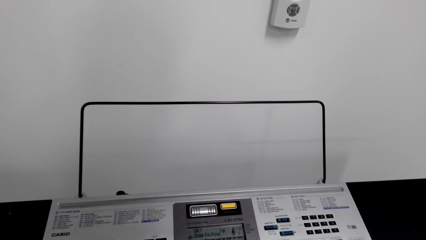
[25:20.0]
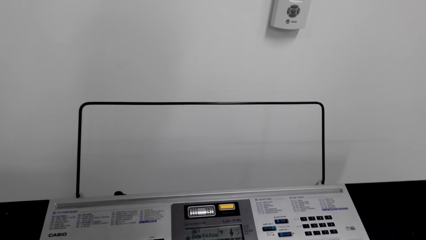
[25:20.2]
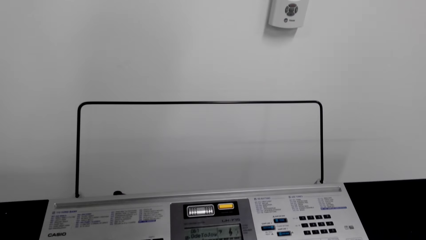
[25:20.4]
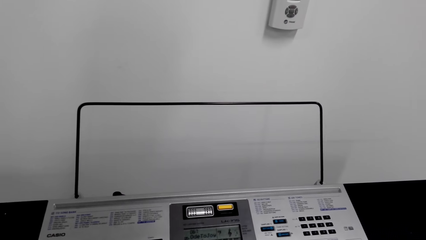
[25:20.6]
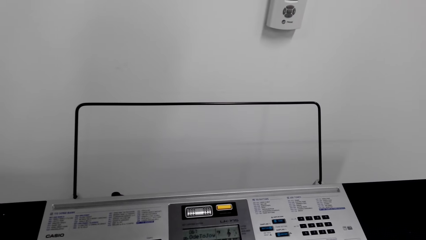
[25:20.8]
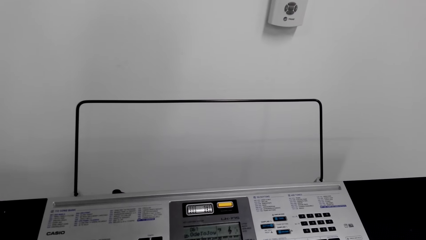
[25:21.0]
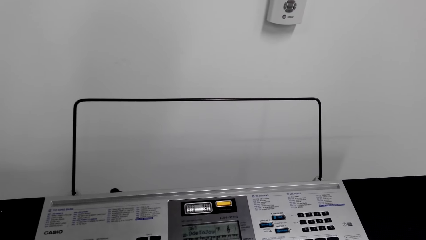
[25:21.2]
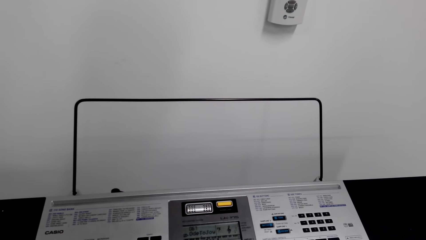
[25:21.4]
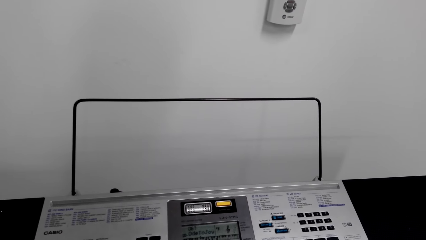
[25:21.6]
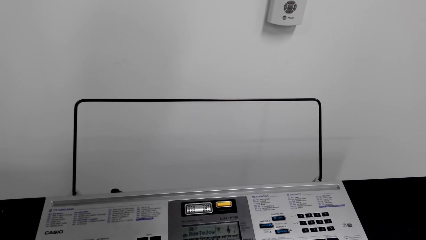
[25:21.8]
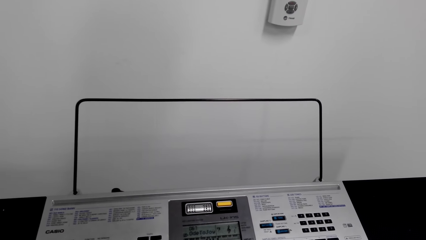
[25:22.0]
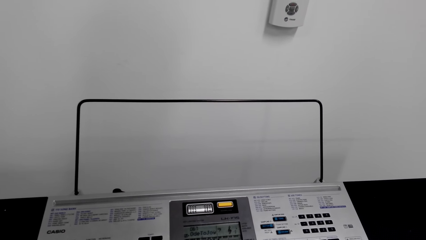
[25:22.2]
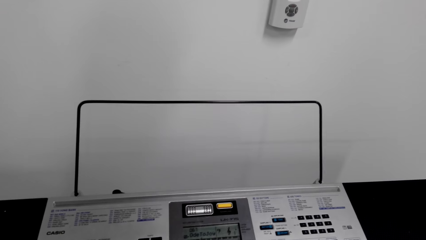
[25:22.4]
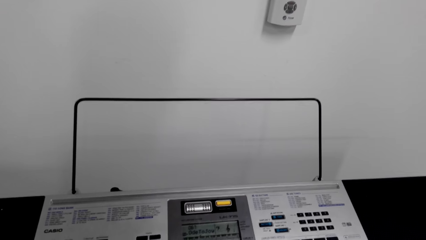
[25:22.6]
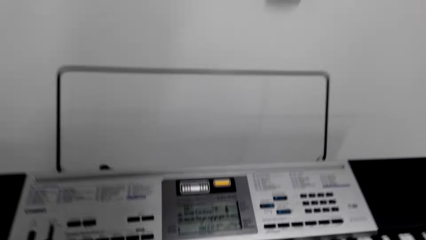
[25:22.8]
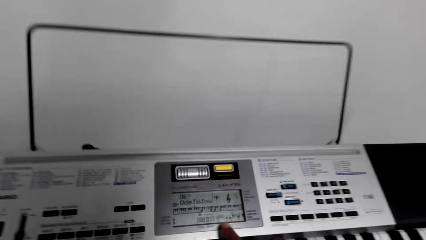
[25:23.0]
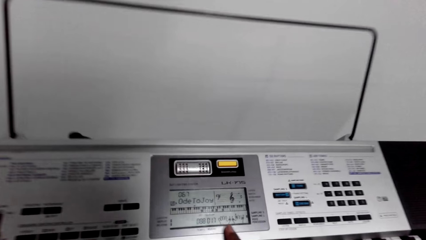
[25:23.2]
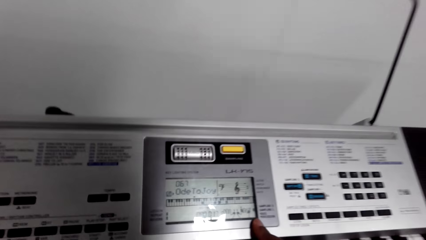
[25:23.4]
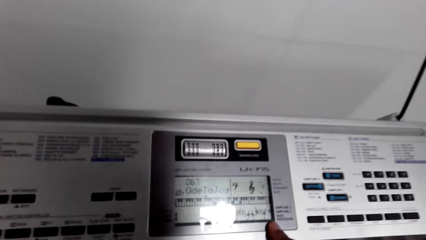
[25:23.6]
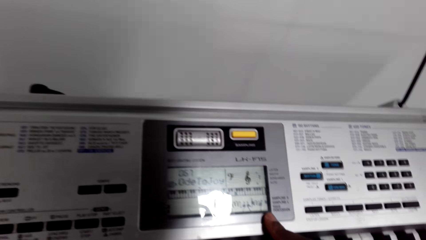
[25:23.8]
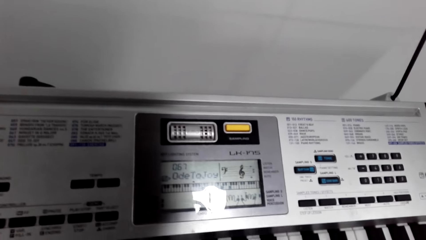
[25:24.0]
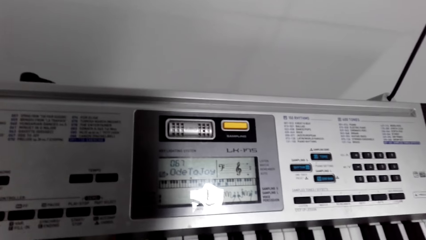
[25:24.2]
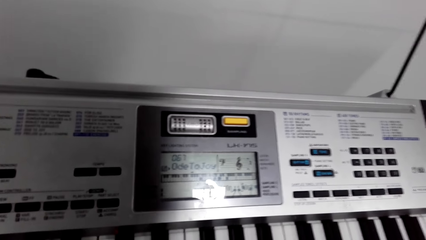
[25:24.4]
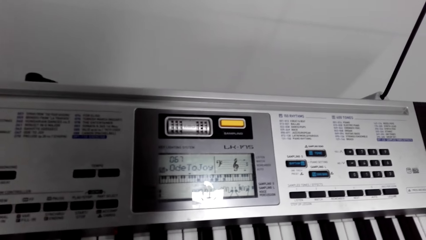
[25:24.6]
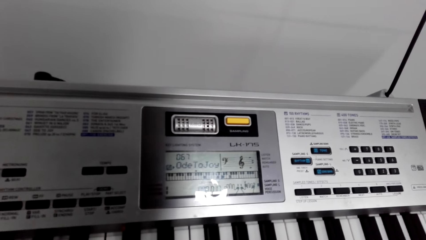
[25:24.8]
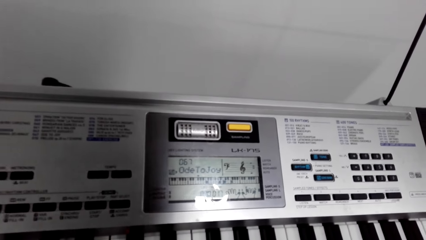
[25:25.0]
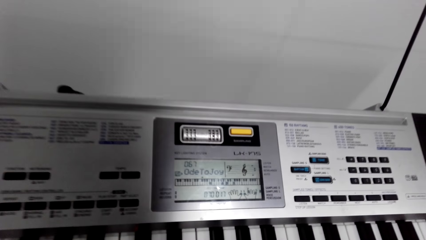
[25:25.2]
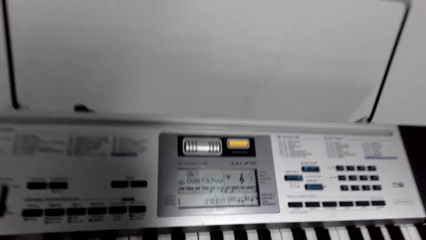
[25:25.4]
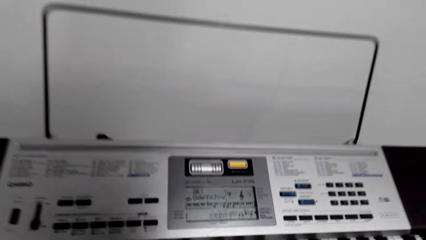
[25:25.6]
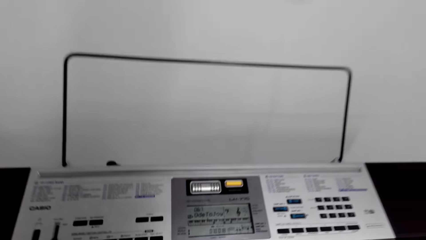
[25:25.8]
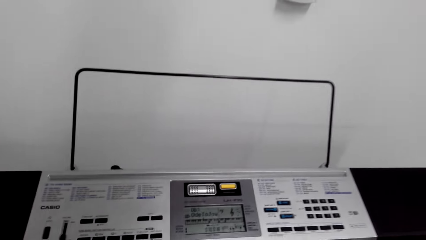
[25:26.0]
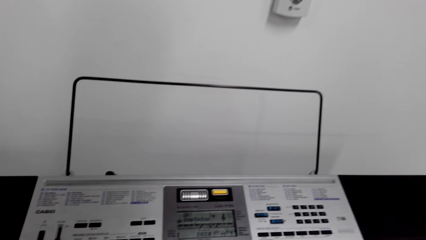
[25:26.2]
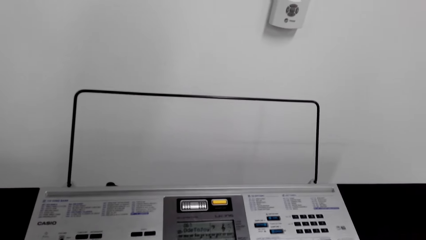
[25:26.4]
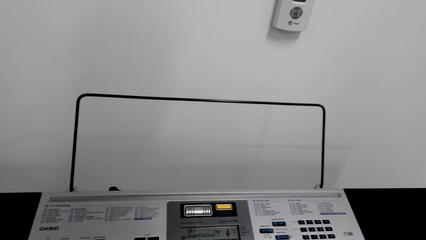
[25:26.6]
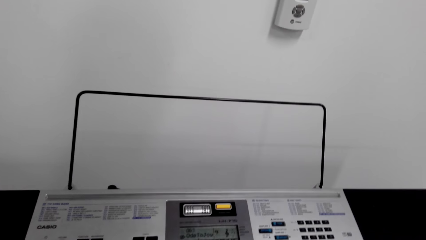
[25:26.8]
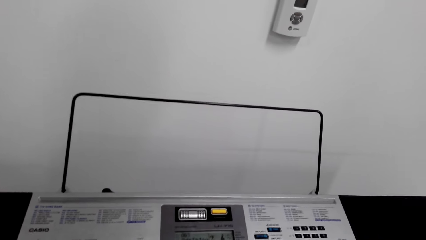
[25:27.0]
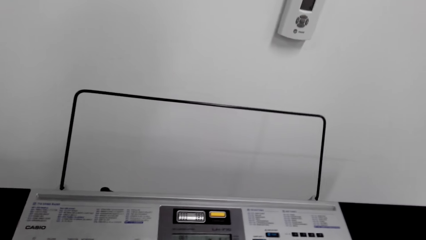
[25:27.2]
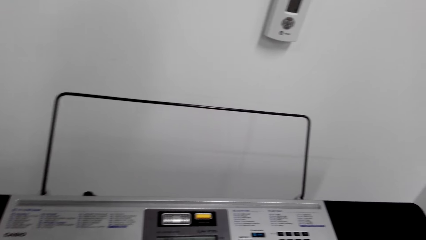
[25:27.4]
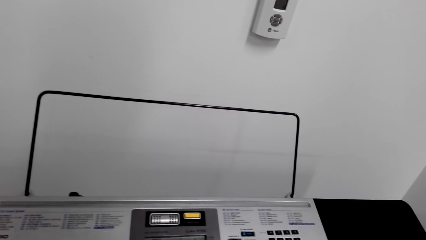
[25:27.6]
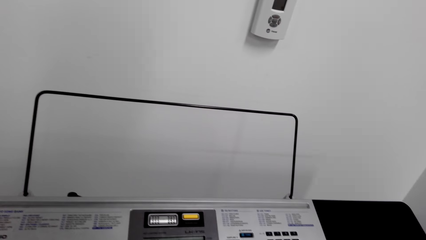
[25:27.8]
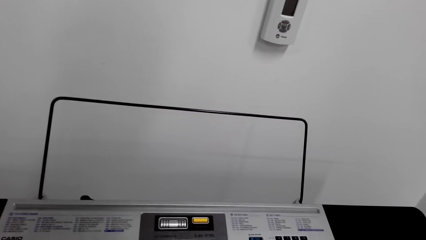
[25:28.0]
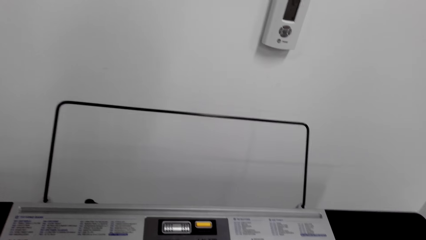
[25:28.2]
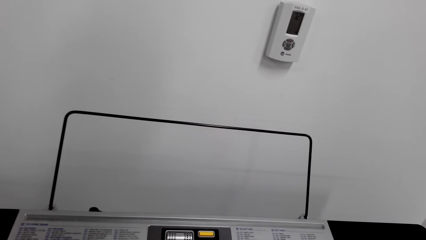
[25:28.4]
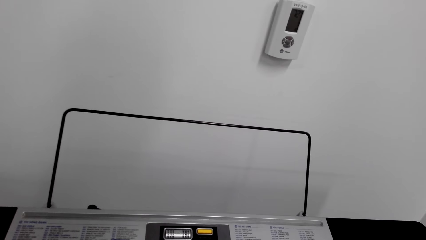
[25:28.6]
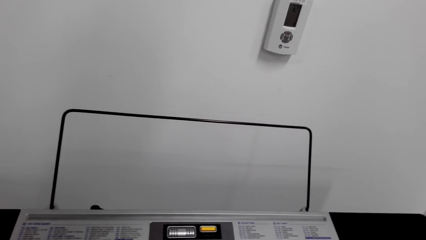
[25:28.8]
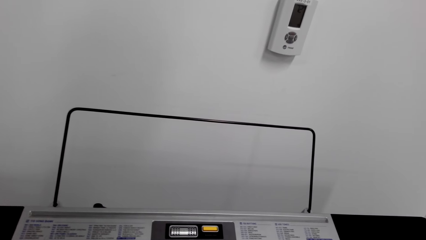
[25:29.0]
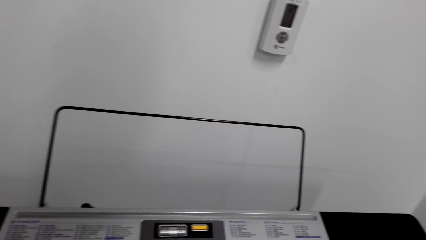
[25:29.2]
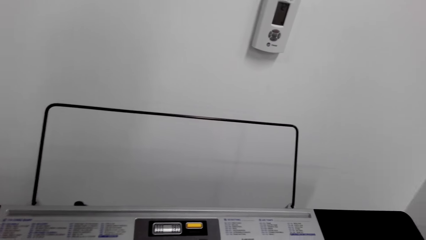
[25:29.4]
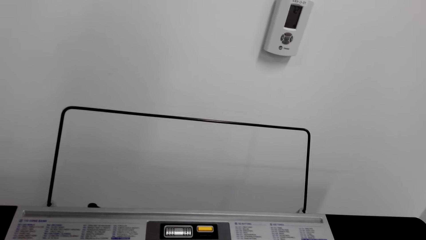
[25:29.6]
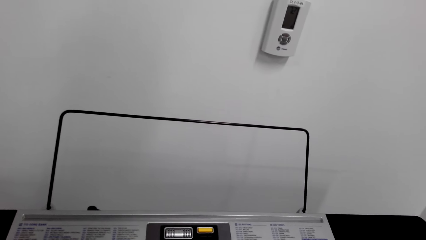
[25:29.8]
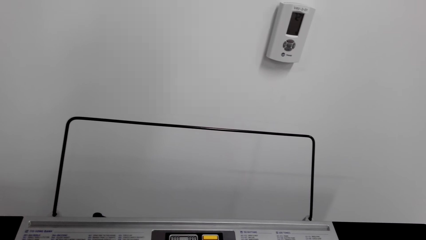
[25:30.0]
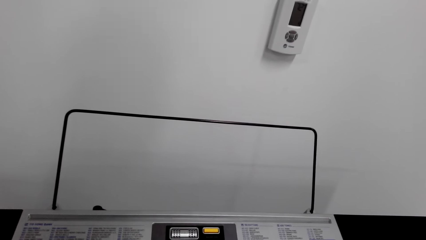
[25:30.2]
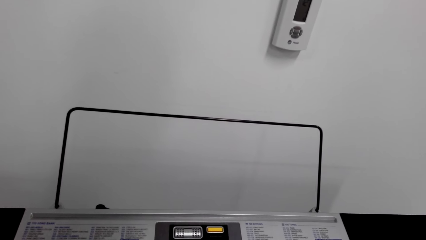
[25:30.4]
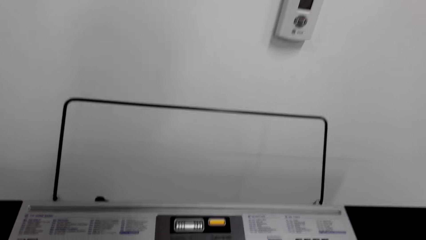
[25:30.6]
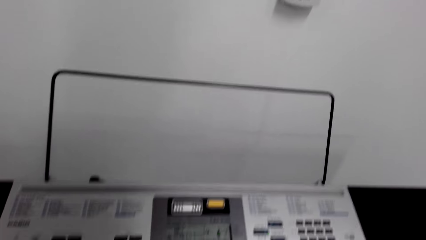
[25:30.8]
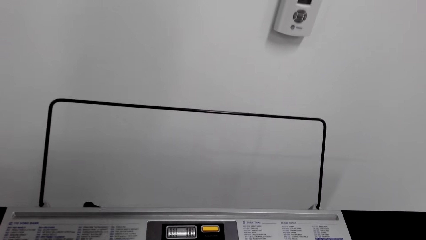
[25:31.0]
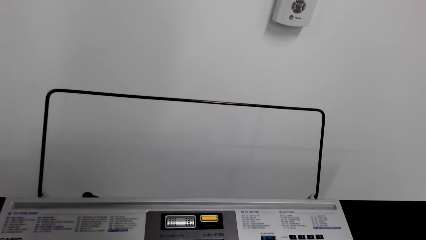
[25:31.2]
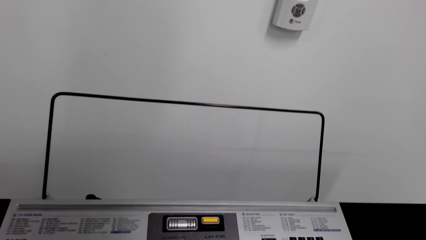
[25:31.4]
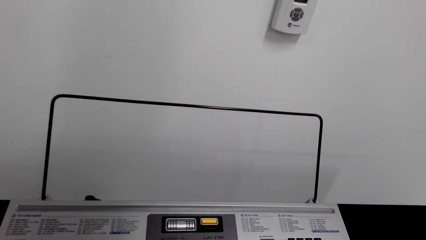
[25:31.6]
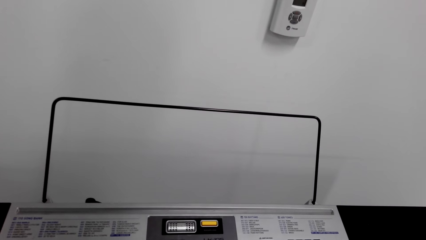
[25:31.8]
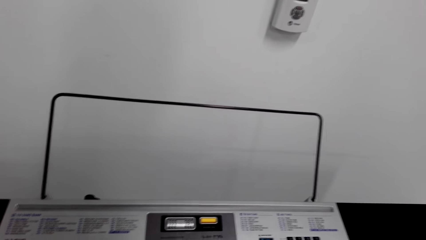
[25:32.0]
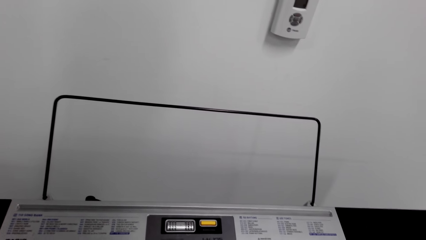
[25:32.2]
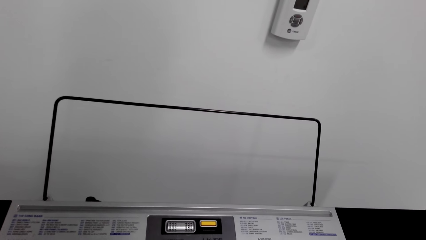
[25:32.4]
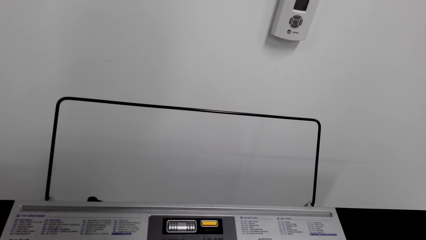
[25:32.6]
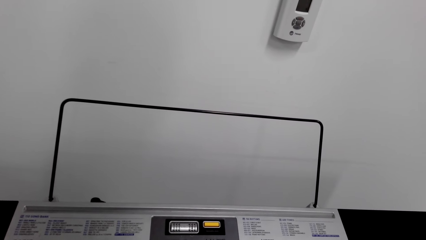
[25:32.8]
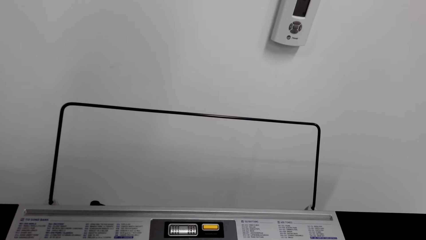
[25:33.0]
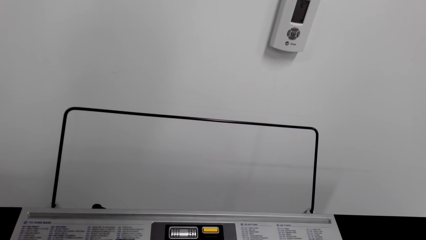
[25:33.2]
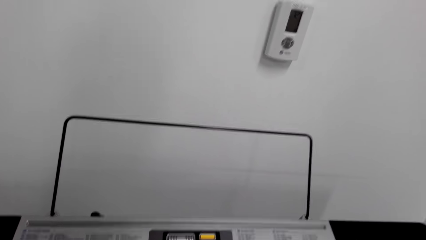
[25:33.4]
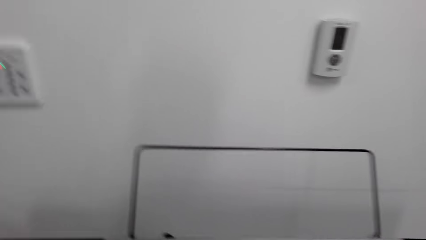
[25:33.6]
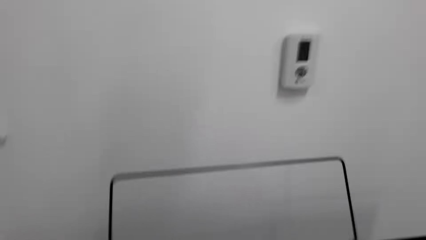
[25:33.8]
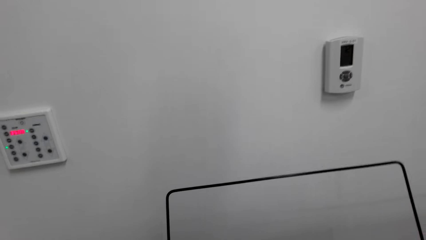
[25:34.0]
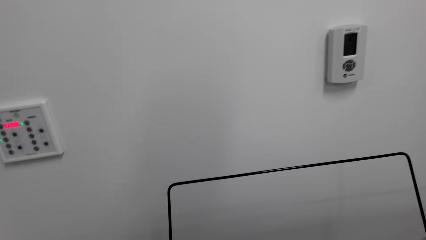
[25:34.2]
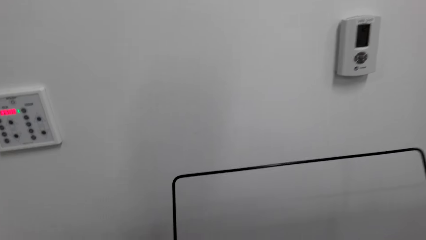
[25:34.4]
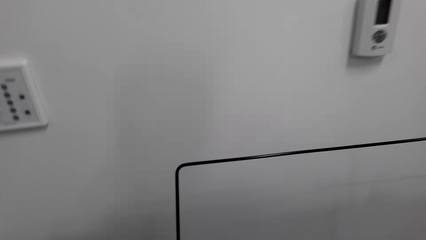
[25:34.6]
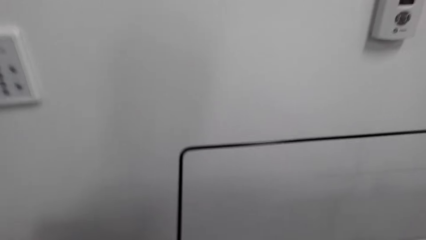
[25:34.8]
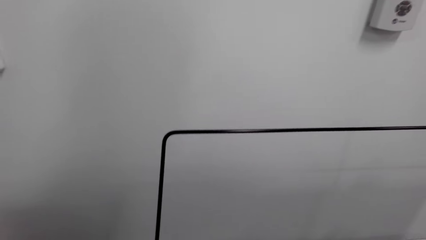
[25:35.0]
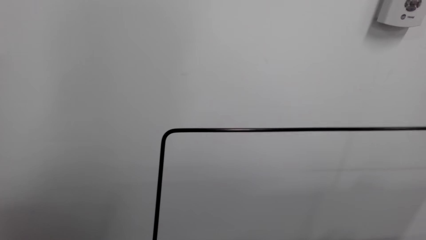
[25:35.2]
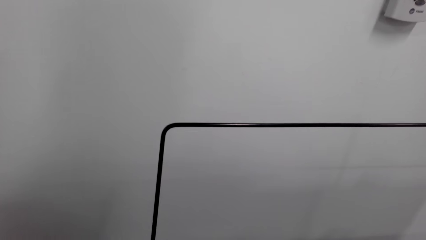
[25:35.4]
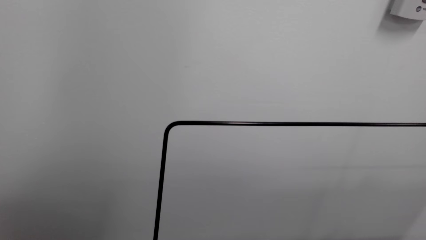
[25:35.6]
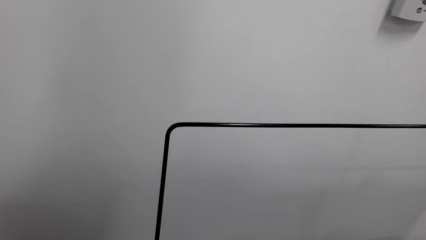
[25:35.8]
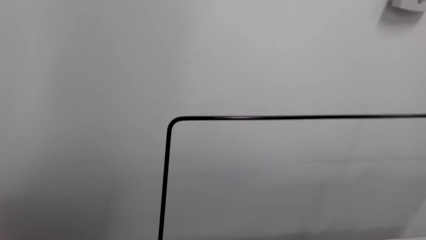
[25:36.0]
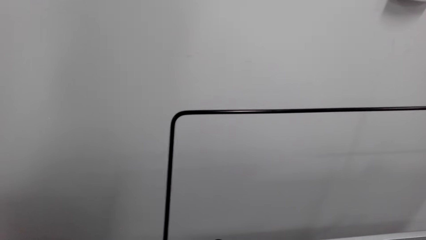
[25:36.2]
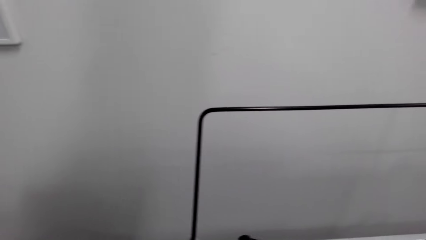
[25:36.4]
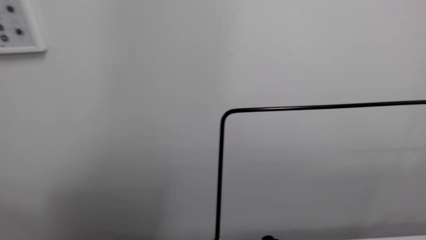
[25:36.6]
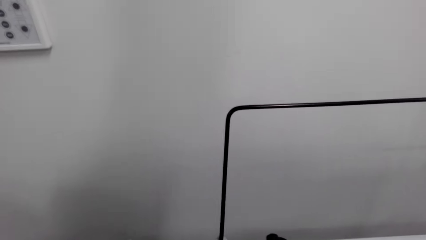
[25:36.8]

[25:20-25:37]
The camera wearer touches his finger on the piano. He plays the guitar.
